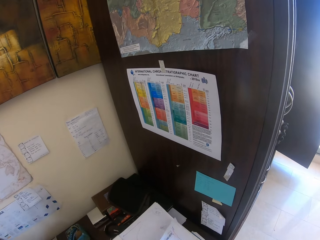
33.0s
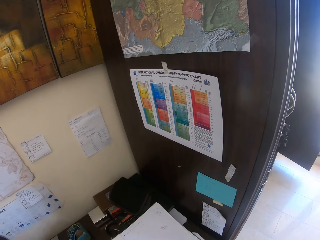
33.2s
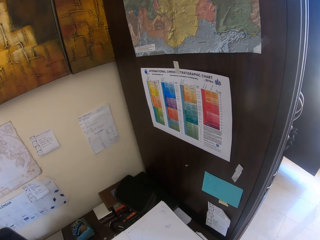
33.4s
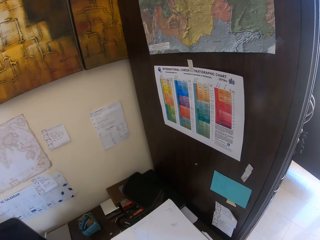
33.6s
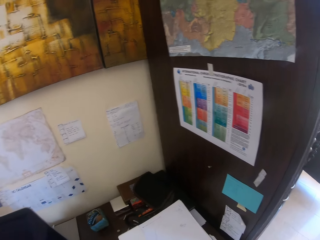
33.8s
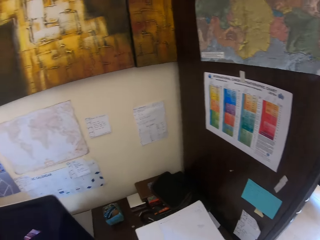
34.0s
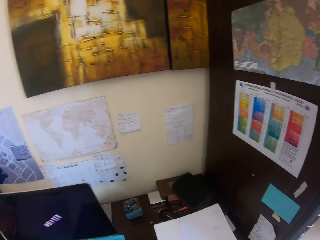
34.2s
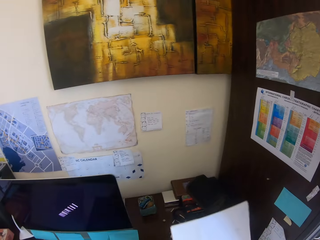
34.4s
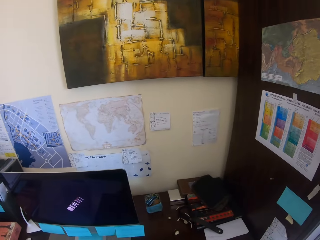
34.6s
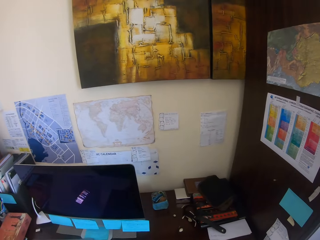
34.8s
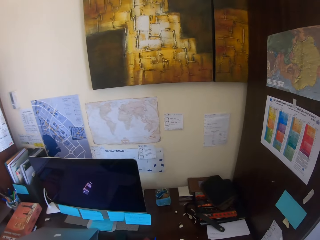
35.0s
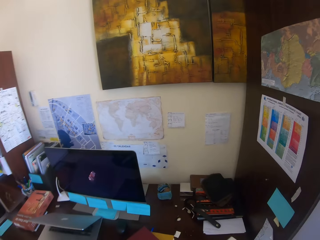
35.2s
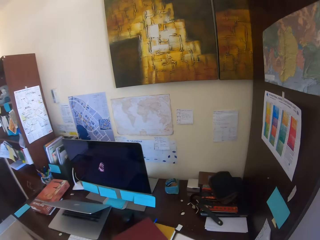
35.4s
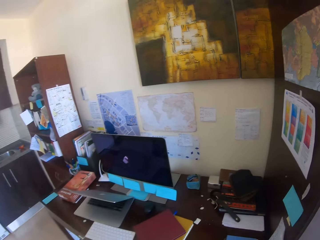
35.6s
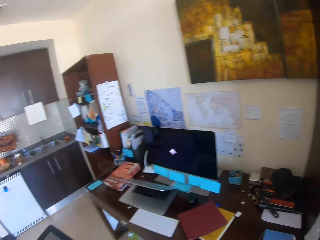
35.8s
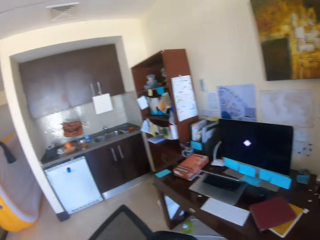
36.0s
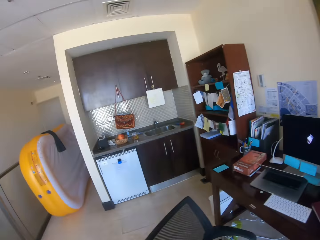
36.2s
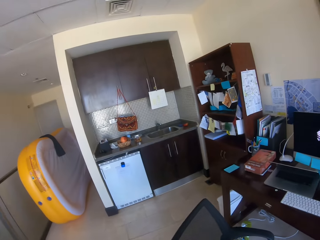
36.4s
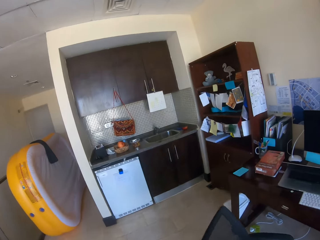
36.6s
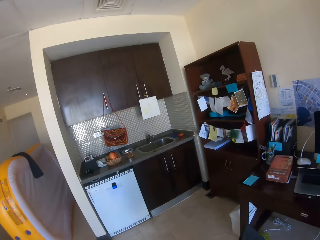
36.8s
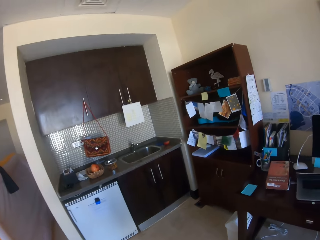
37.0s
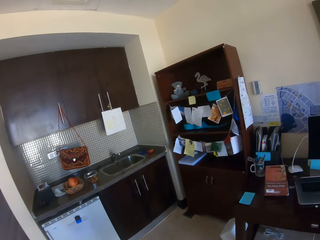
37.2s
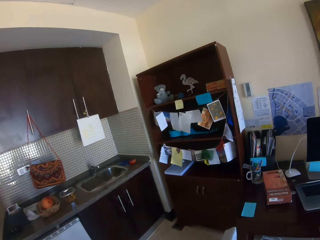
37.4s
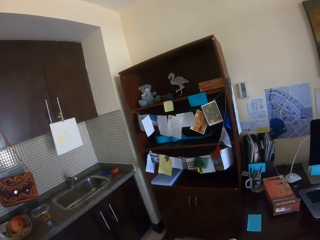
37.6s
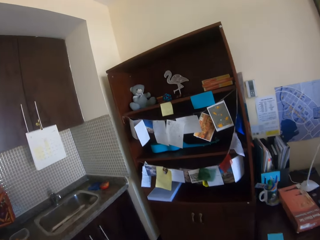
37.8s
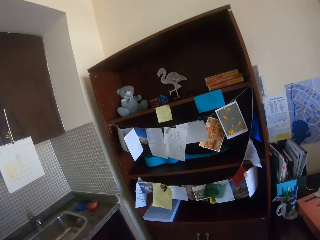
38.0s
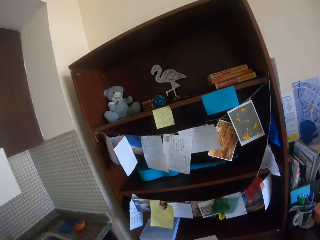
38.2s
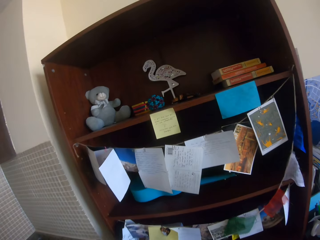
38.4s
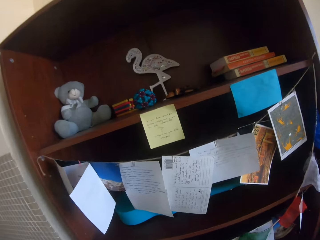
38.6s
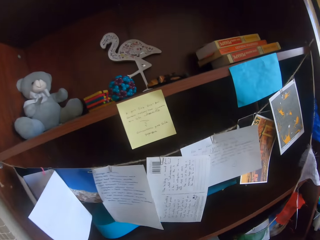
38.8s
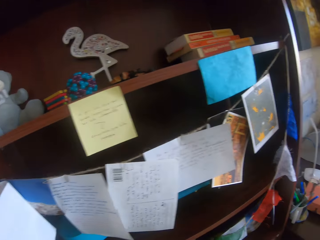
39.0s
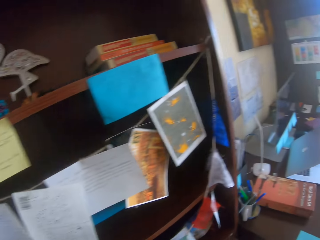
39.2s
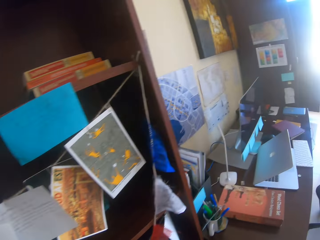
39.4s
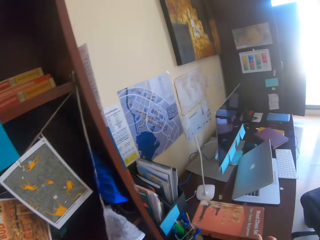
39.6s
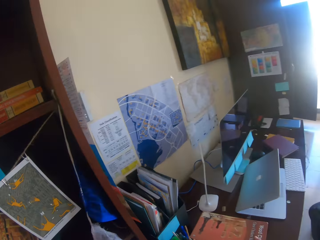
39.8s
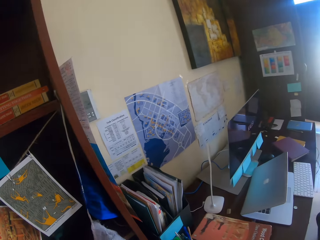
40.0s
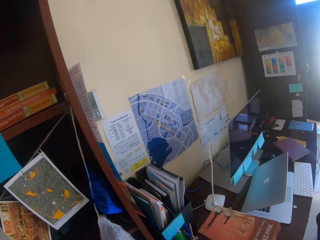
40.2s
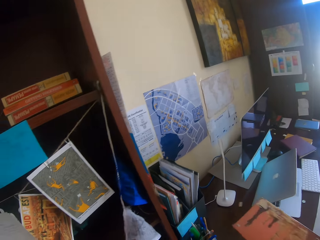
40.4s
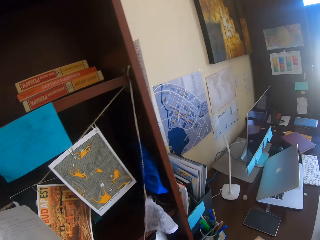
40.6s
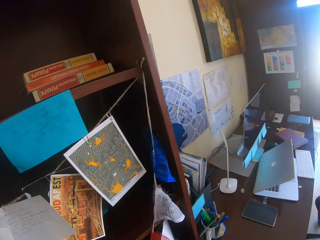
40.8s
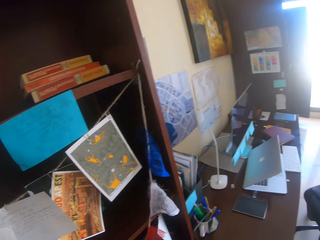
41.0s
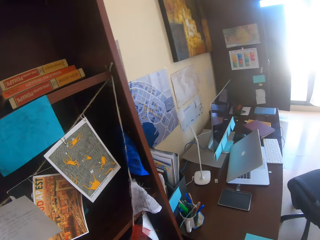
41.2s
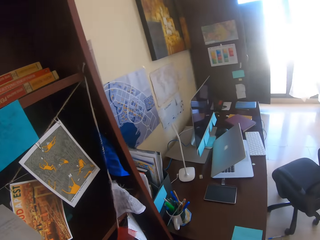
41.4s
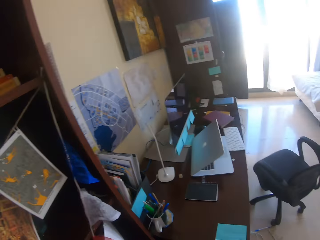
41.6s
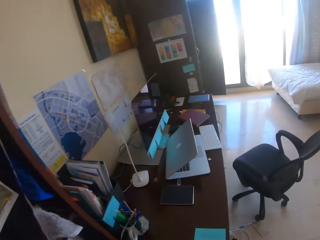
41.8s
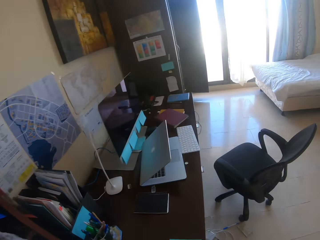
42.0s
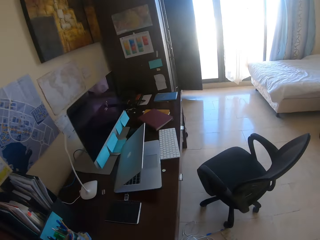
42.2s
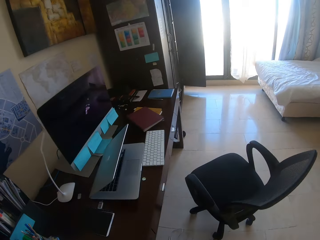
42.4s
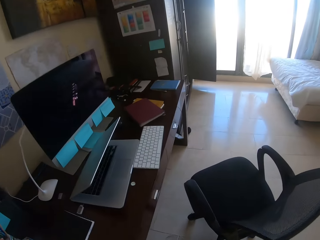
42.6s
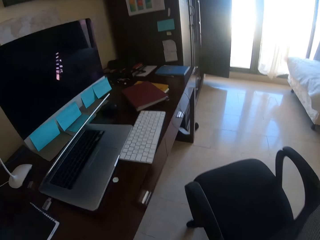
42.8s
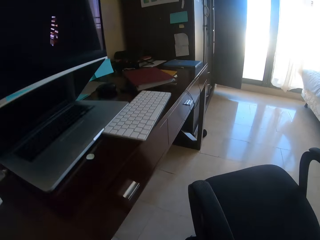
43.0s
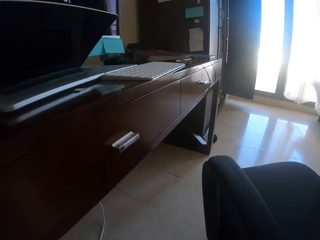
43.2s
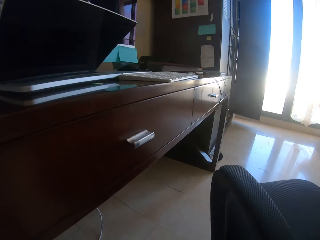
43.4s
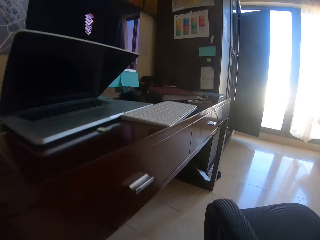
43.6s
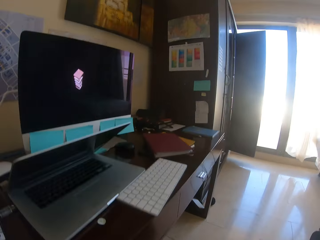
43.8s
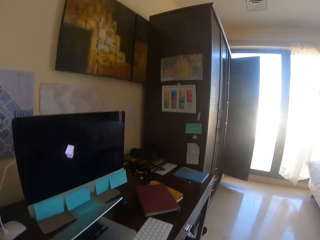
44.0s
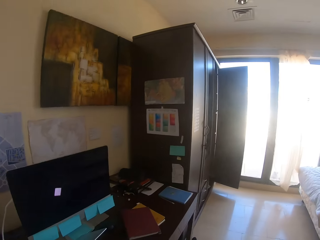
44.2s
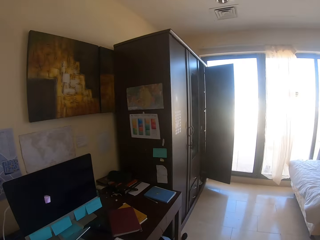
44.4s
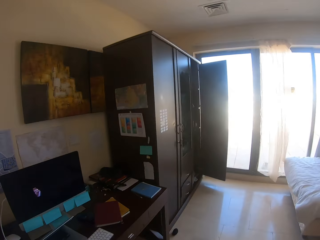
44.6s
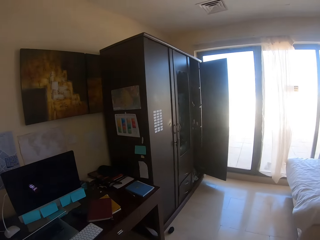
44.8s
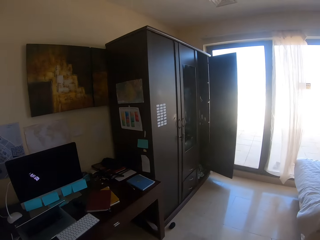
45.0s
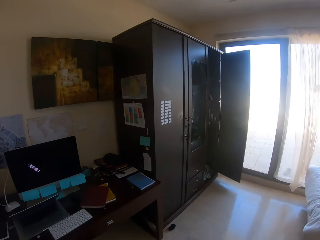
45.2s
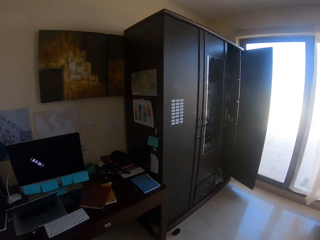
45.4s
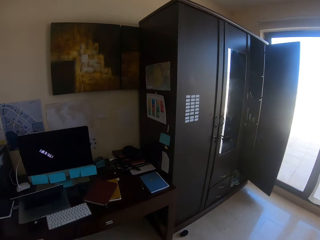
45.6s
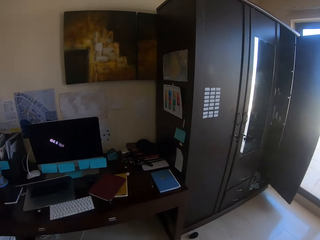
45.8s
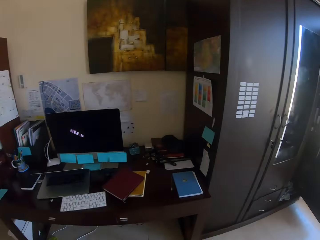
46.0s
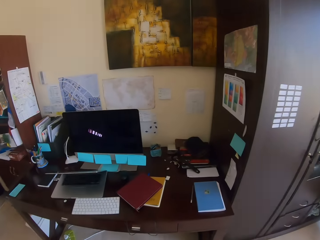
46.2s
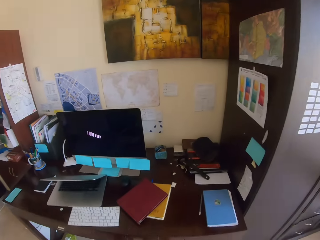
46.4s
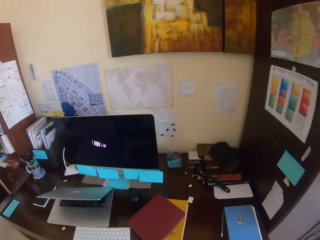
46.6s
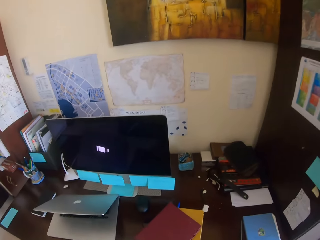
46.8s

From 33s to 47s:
The camera wearer walks around. They walk back. They pick up a book. They look around.

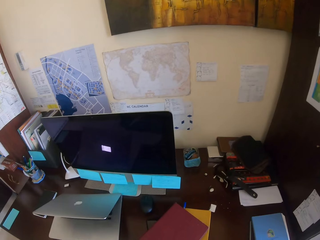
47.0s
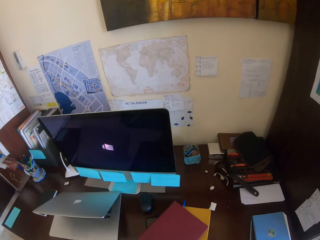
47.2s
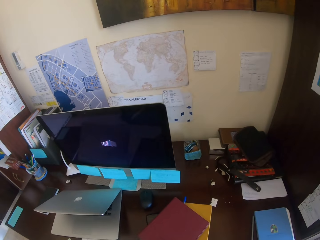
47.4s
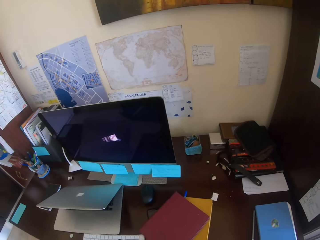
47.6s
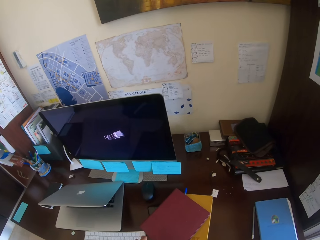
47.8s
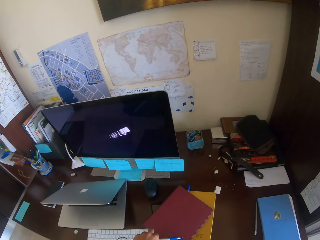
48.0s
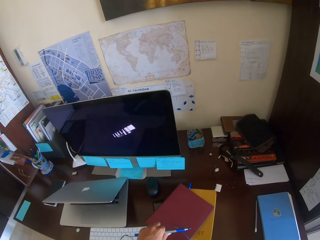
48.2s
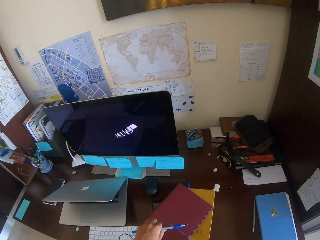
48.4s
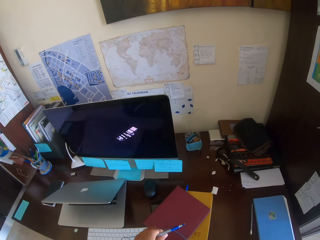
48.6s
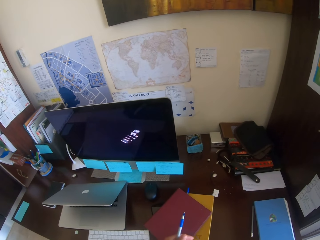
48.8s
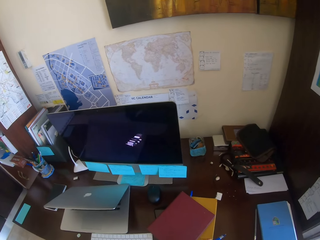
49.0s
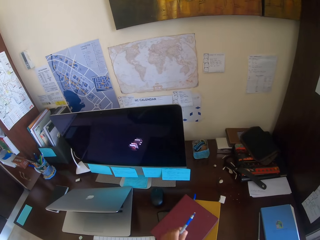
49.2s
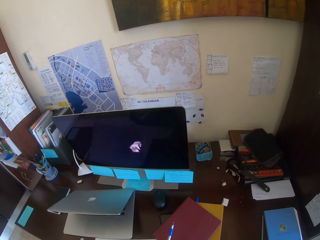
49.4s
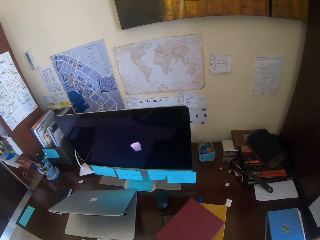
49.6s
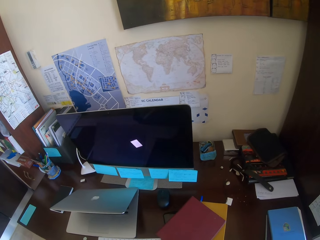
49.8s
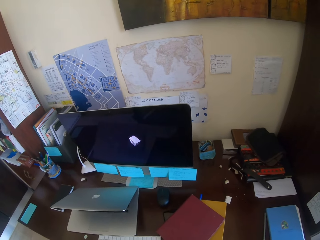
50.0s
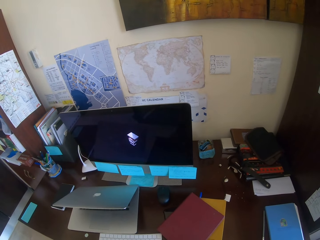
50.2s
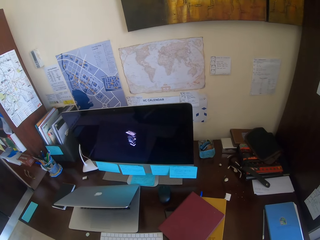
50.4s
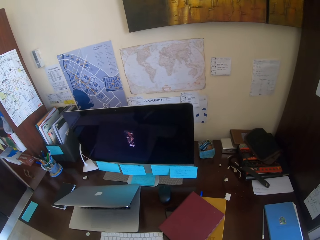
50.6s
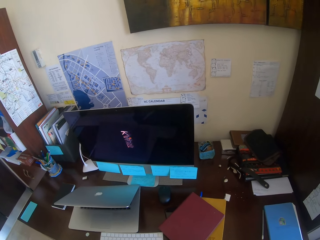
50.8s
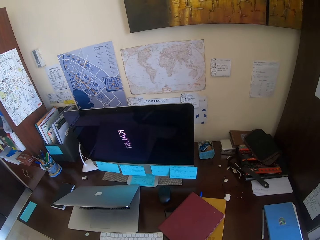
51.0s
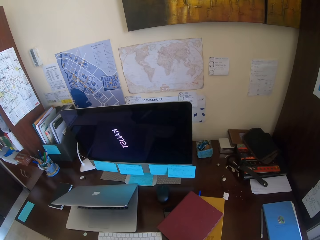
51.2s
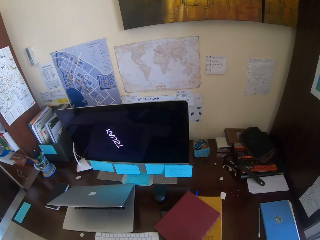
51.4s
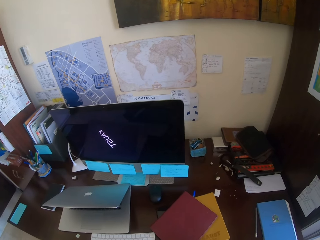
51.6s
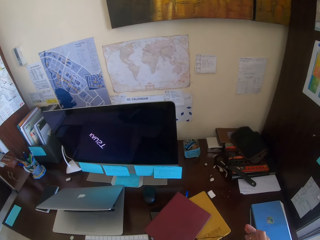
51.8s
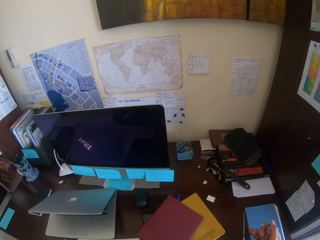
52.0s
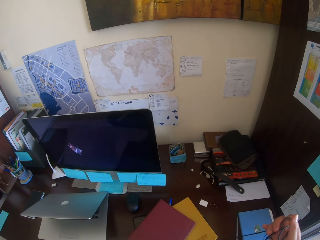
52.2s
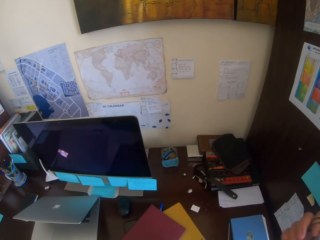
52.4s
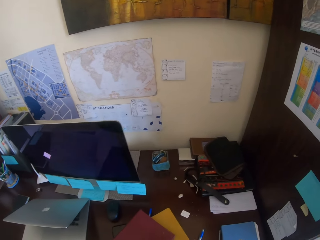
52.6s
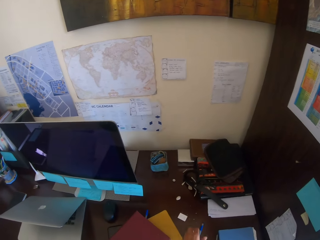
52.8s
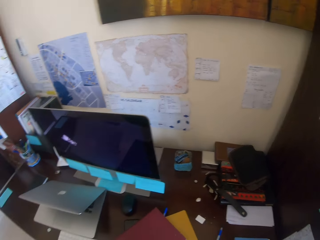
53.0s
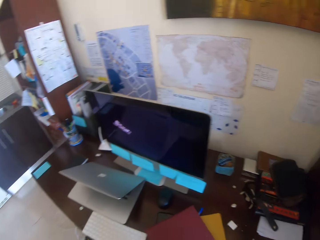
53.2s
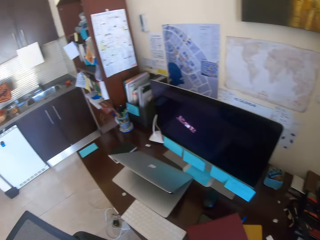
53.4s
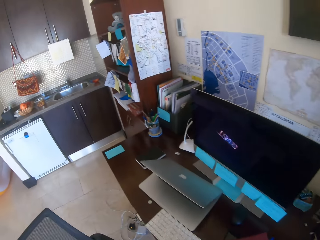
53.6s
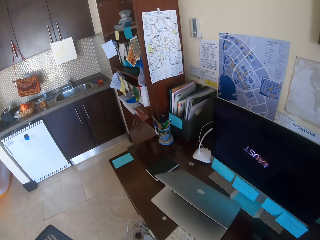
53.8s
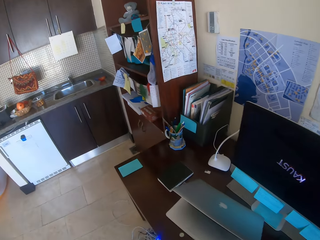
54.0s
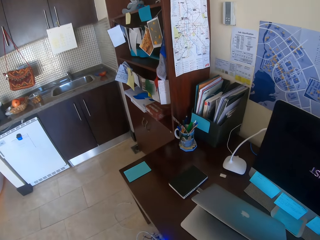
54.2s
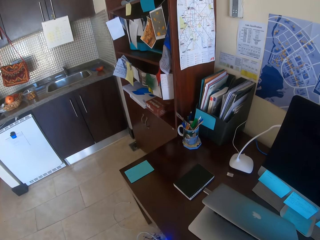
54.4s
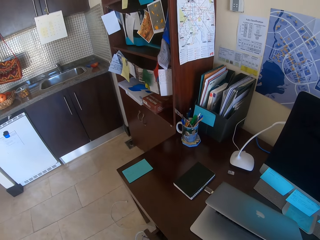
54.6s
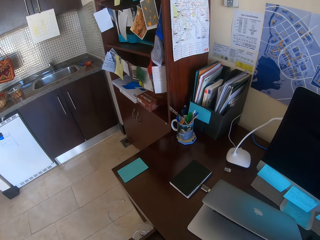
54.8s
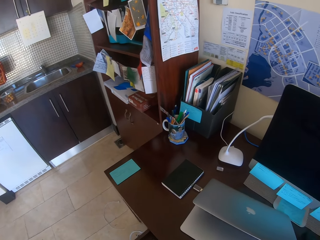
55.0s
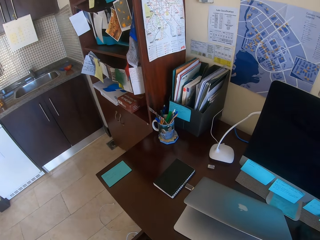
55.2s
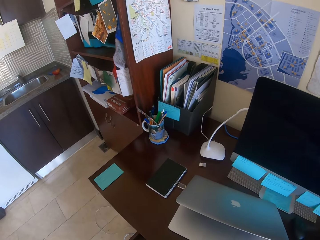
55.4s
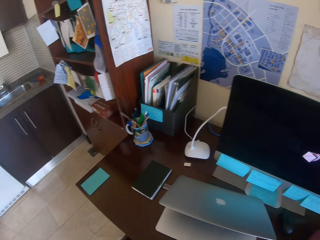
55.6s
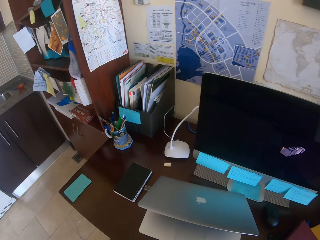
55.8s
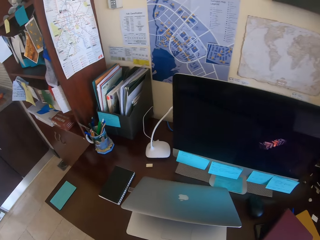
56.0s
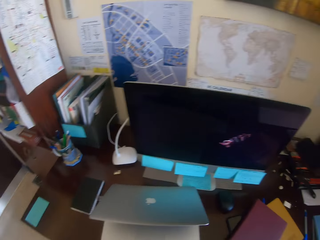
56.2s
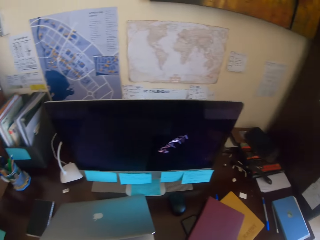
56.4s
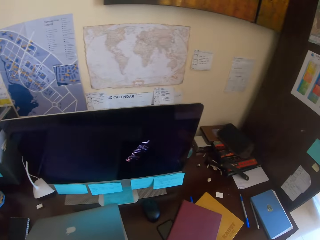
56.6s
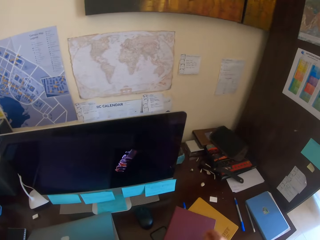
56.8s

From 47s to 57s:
The camera wearer picks up a cable.
